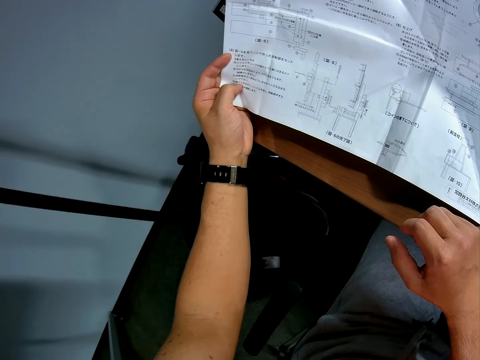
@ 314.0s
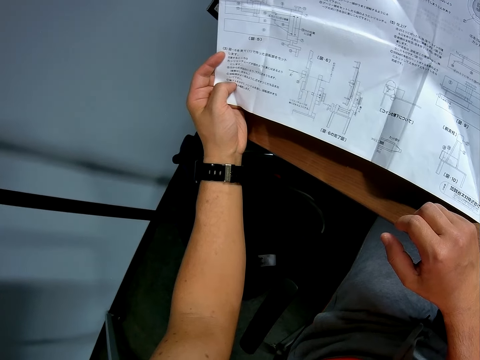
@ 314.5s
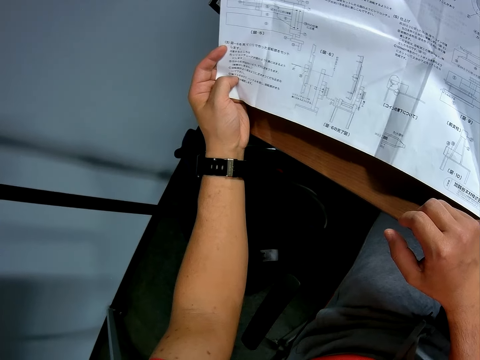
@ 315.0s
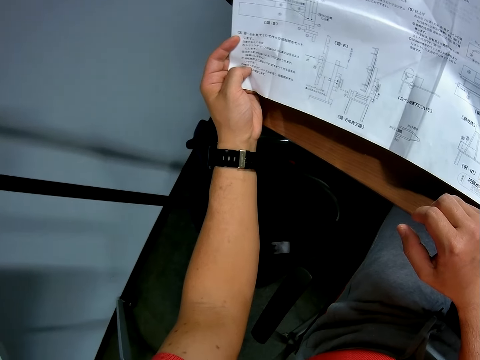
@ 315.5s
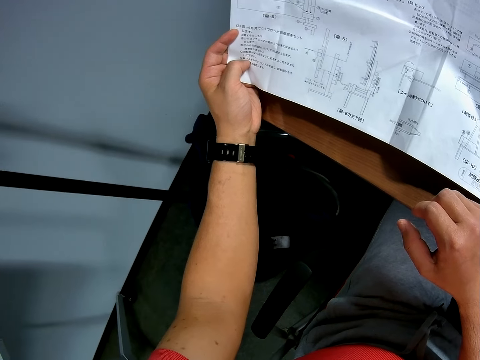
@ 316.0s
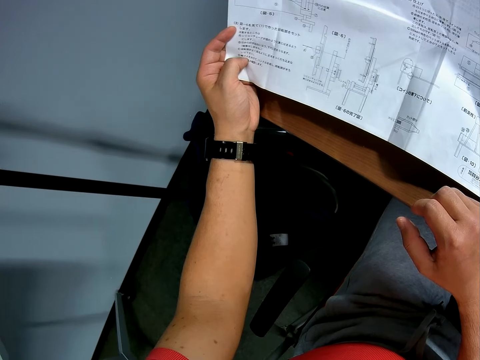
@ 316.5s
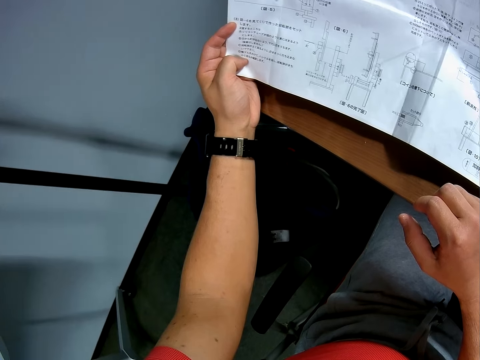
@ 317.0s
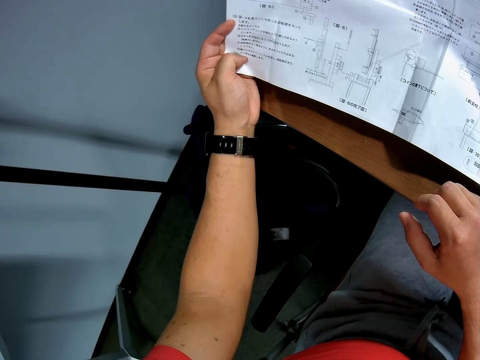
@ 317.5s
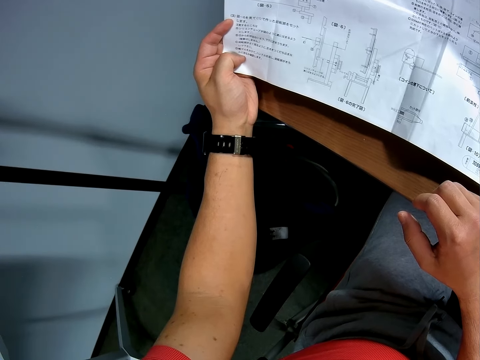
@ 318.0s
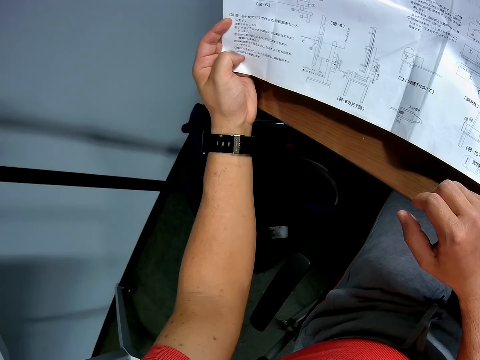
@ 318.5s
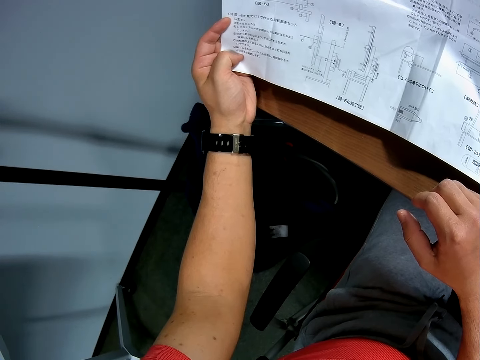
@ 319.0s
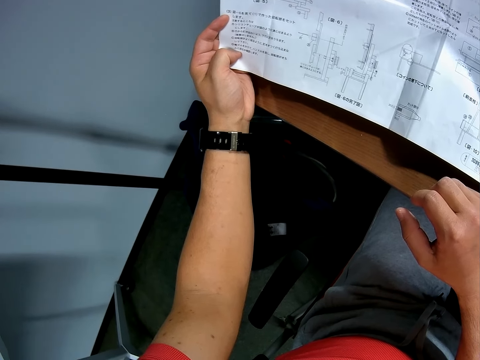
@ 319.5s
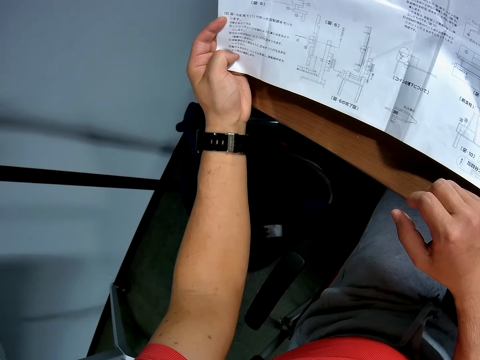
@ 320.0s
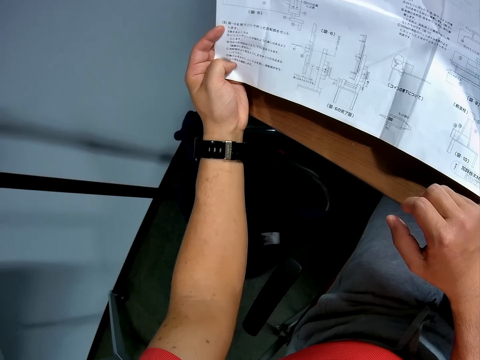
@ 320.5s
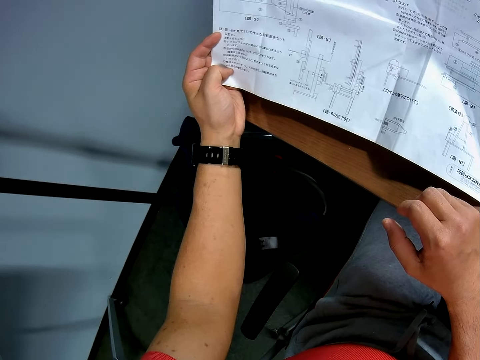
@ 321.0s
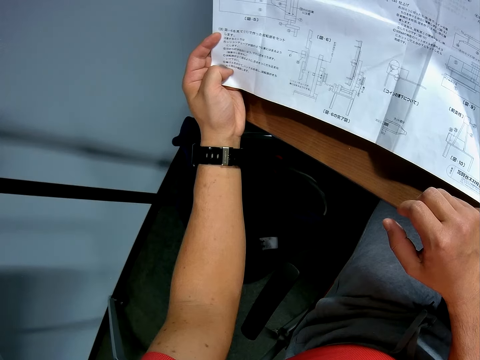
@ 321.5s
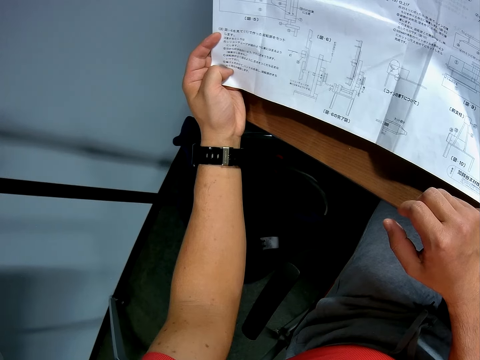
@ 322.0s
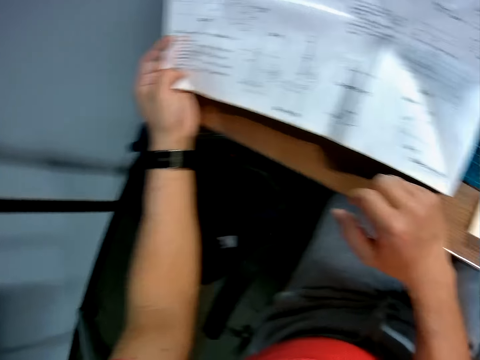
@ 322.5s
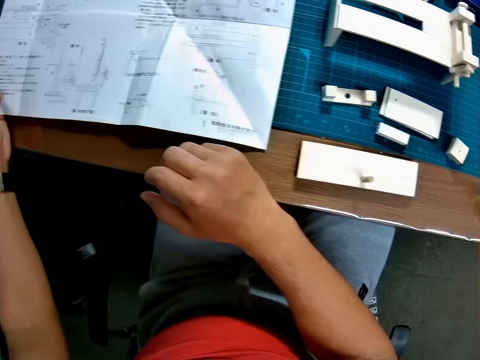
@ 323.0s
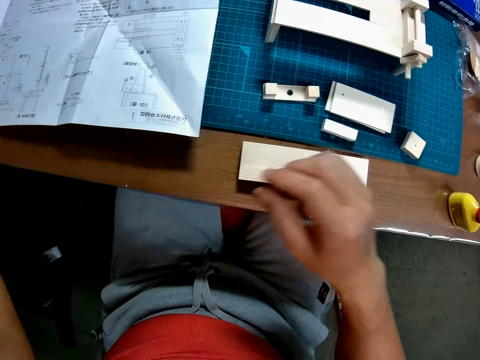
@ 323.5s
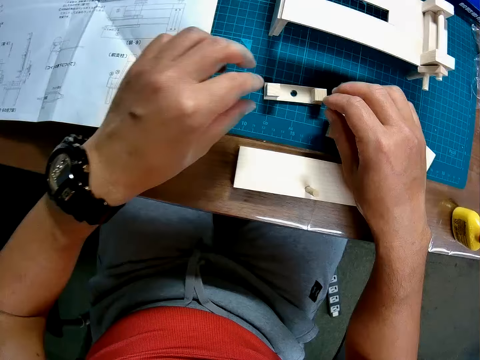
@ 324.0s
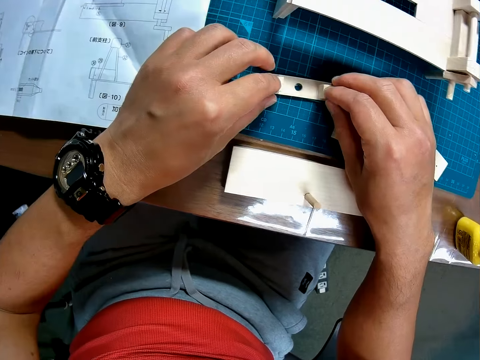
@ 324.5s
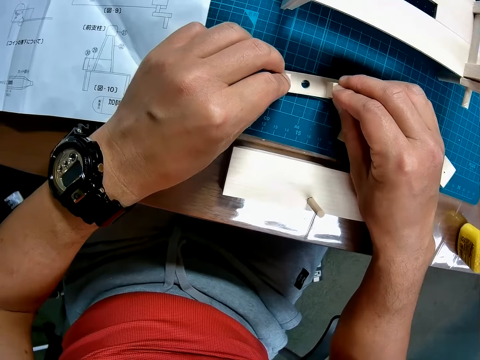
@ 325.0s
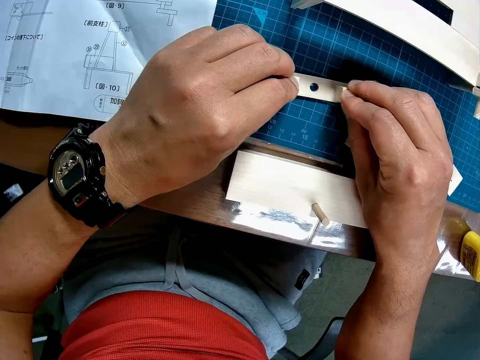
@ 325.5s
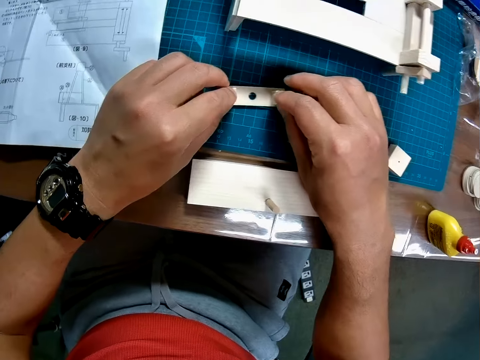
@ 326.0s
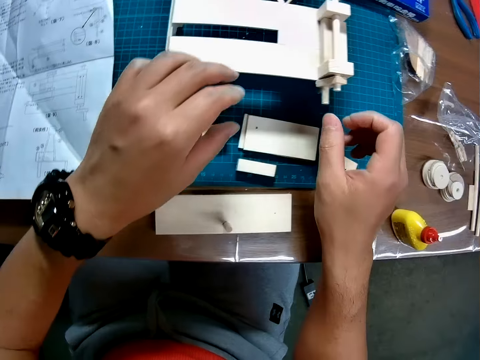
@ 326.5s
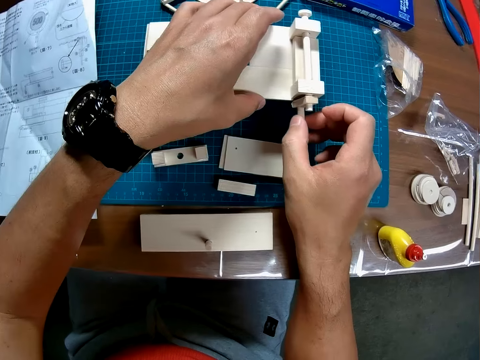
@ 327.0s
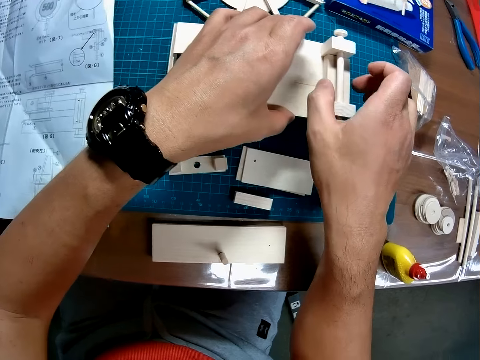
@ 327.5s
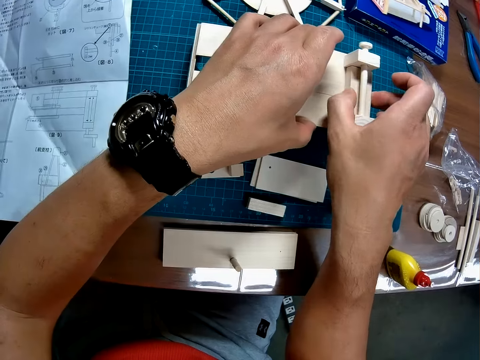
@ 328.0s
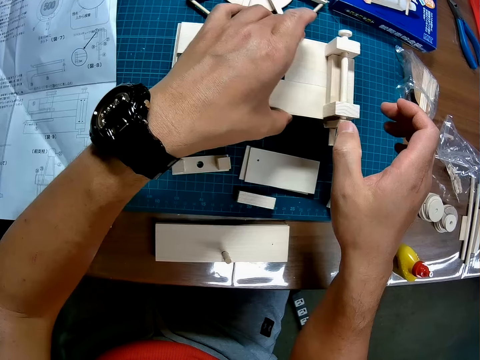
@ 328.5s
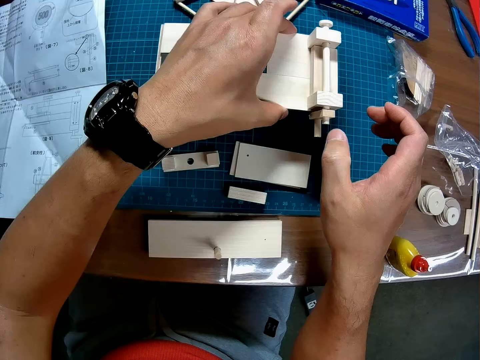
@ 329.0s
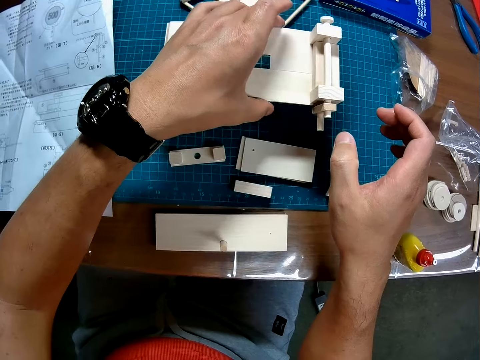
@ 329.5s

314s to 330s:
The camera wearer presses cube pieces on a rectangular piece with his hands. He looks towards the pieces of craft materials on a mat craft board. He releases the manual paper. He holds a piece of craft material. He touches a wooden mechanical model with his hands. He looks towards the wooden toy on the mat craft board. He releases the piece of craft material. He adjusts the wooden toy.

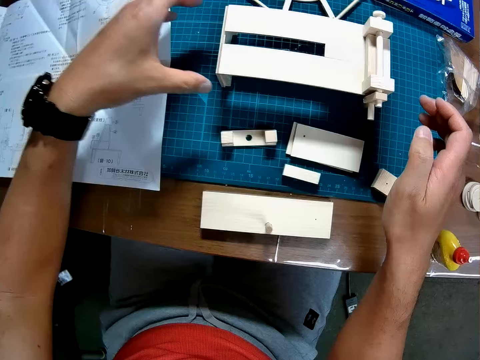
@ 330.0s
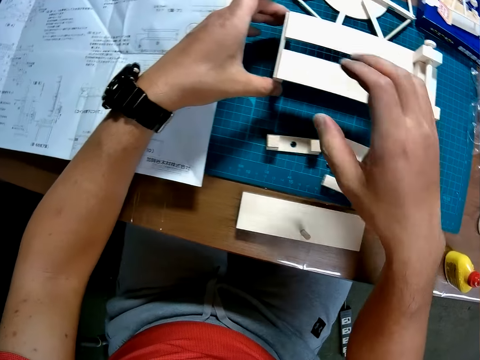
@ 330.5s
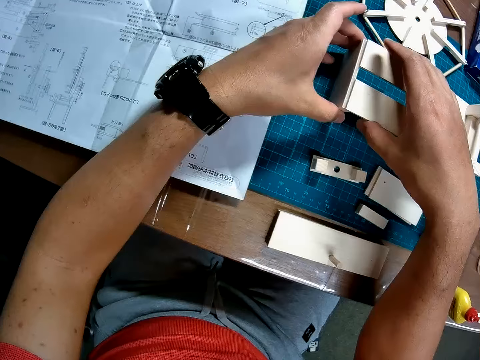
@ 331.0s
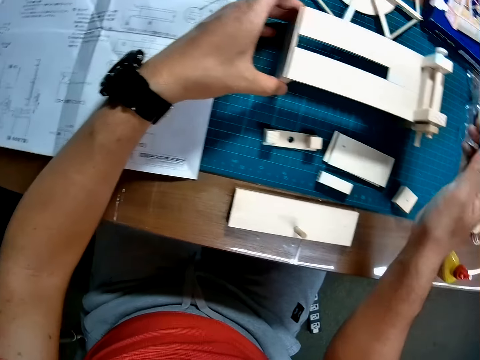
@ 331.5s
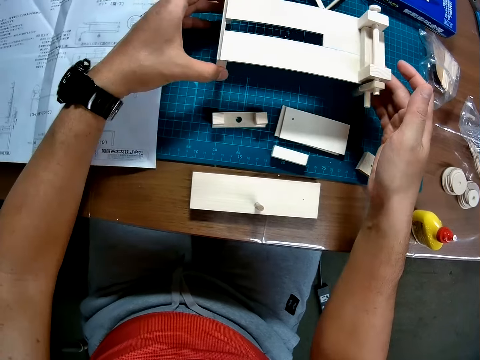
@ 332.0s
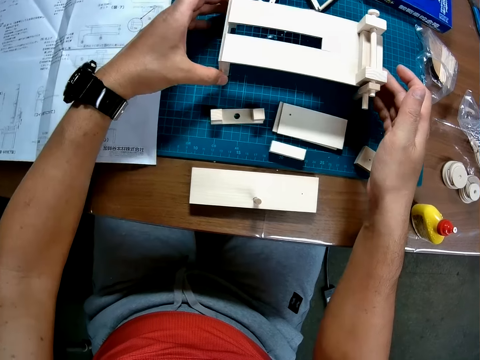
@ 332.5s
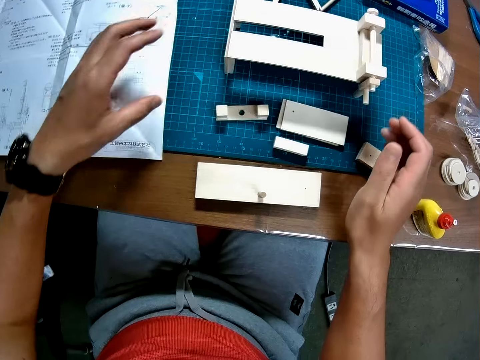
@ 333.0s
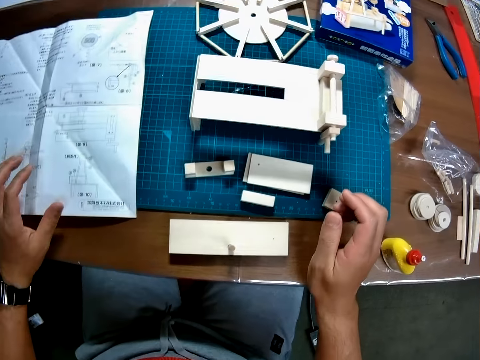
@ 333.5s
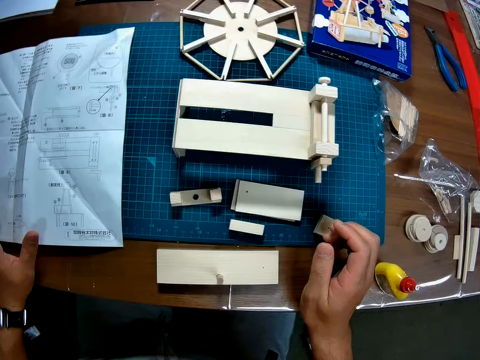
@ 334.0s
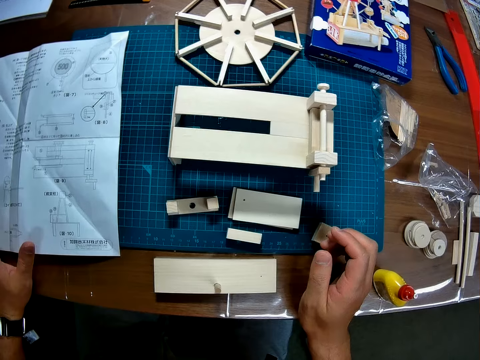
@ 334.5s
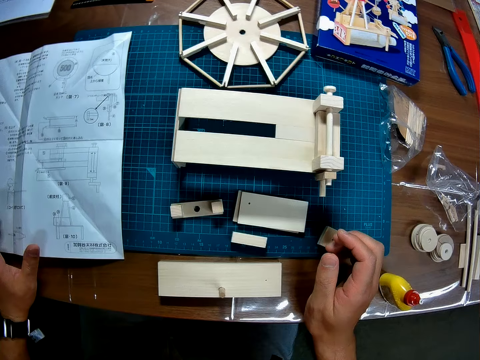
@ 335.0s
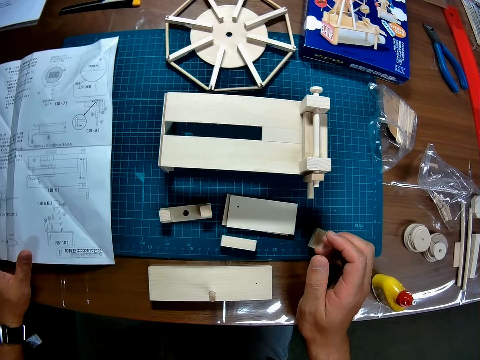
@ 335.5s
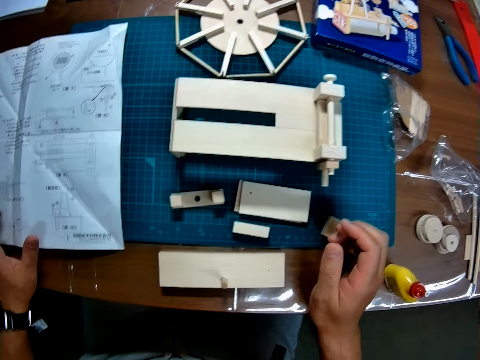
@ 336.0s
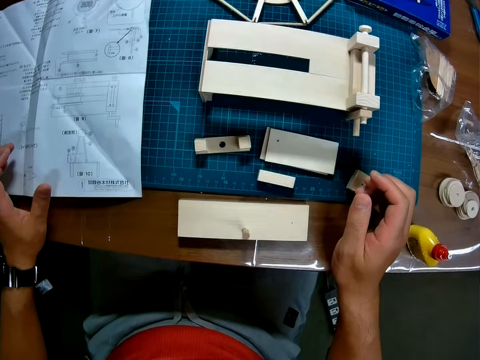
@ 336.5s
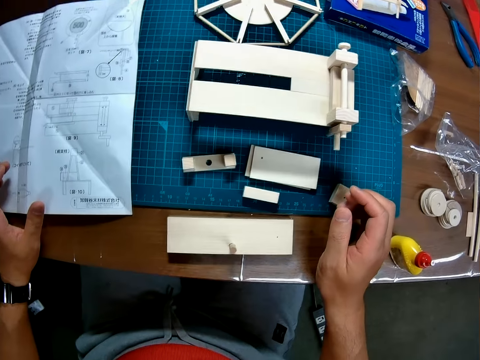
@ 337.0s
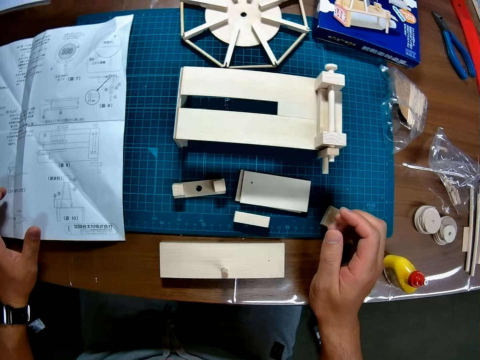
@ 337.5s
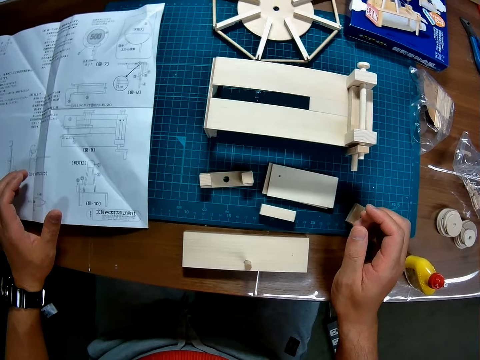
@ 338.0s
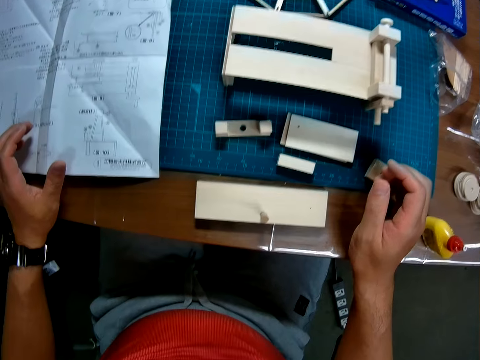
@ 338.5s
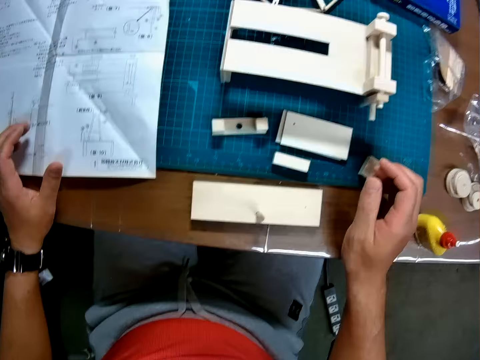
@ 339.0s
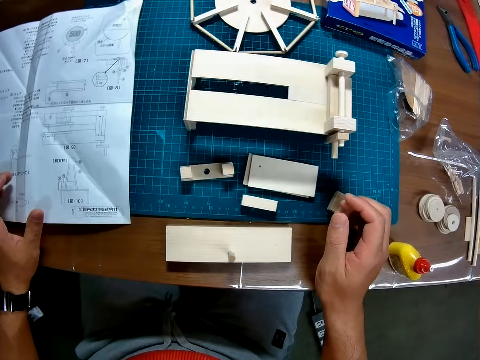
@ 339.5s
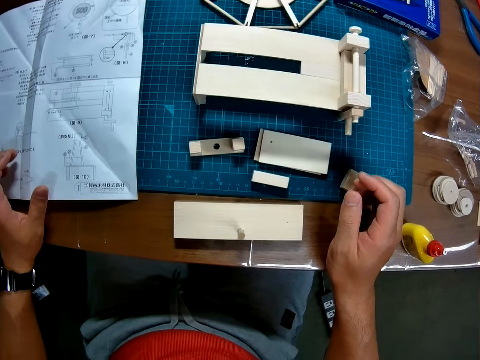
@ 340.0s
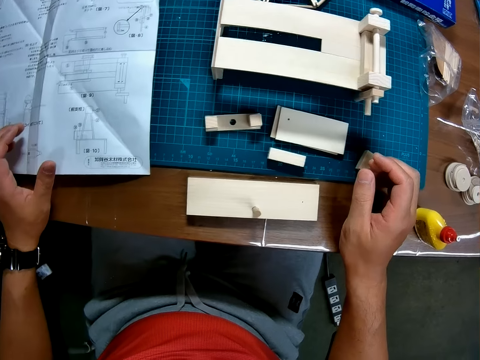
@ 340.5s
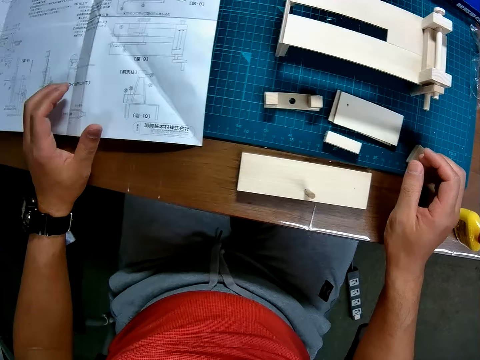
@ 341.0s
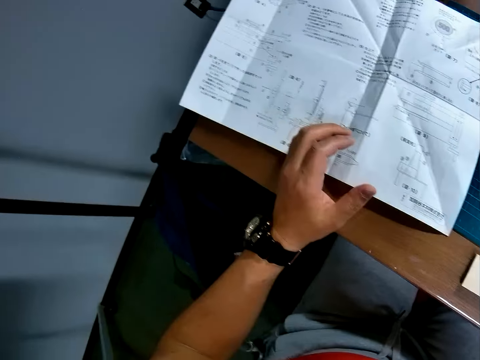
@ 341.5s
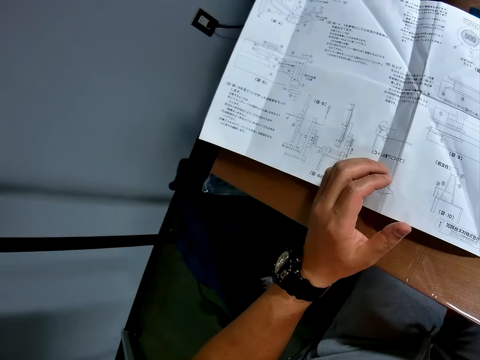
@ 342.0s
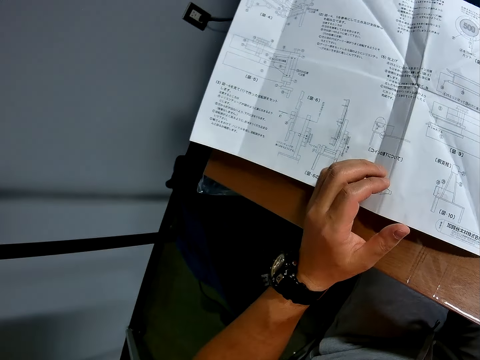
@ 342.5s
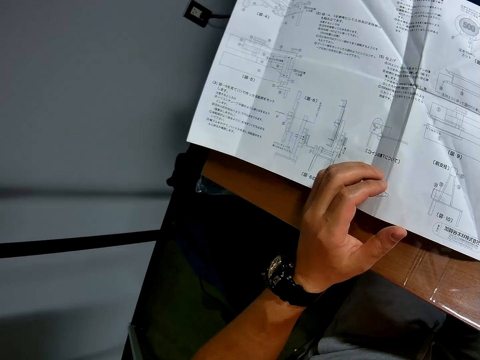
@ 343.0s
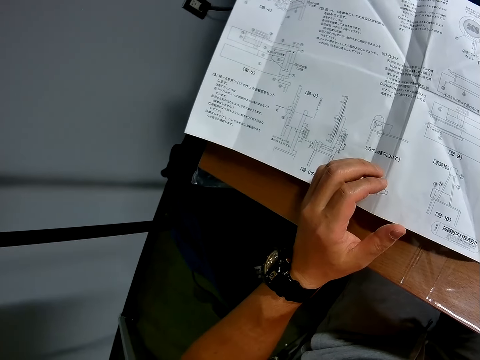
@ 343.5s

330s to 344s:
The camera wearer adjusts the position of the wooden mechanical model on the cutting mat. They look at the wooden mechanical model and the rectangular pieces on the cutting mat. They look at a picture on a carton box and compare the picture with the wooden toy. They read the blueprint again.
